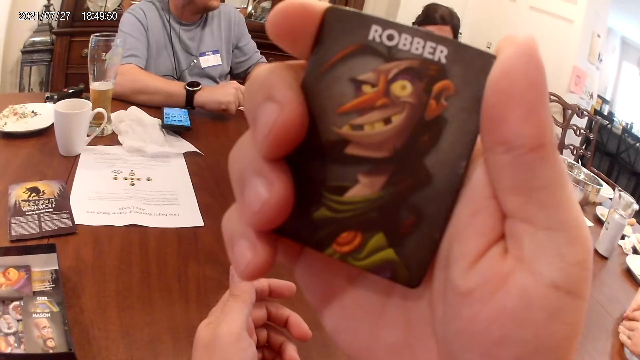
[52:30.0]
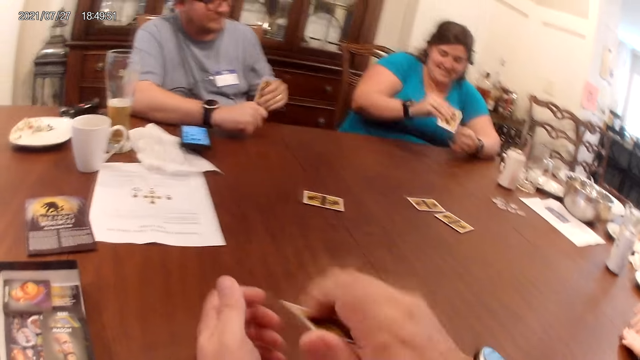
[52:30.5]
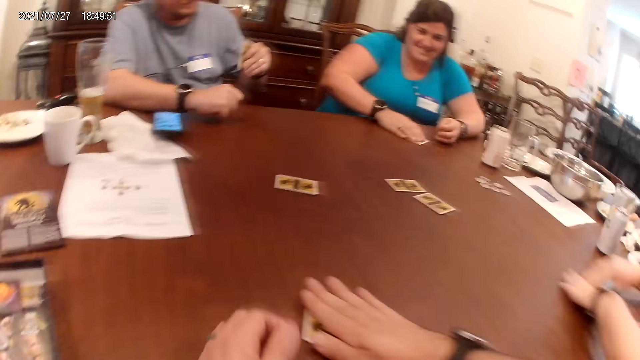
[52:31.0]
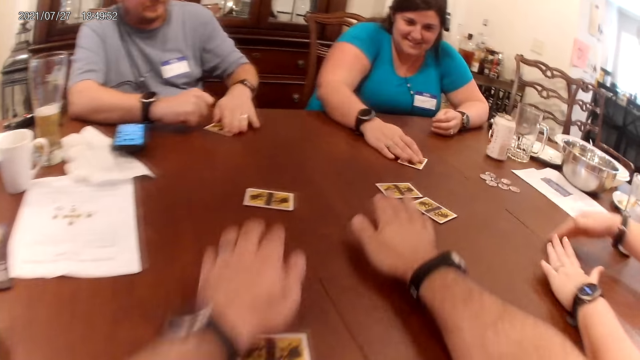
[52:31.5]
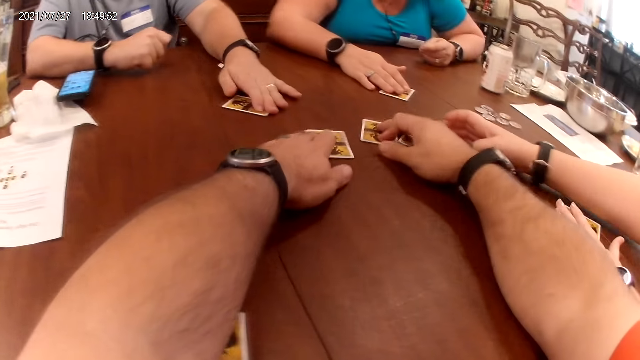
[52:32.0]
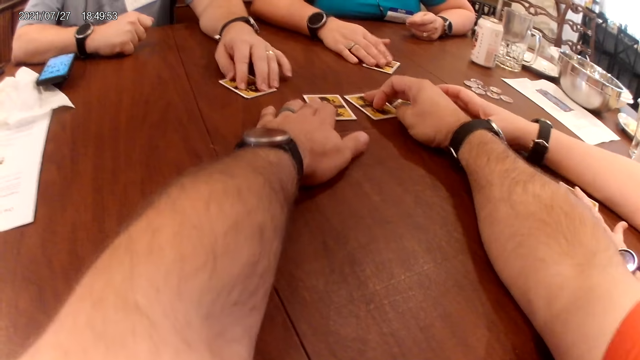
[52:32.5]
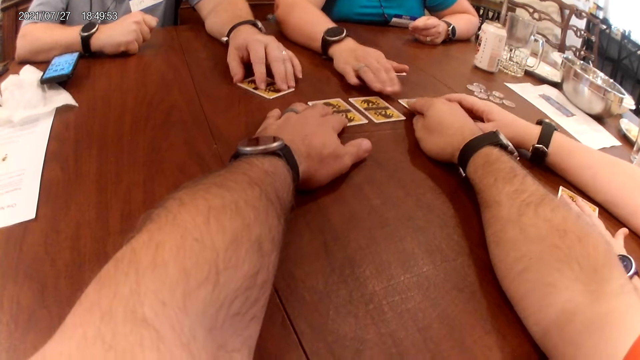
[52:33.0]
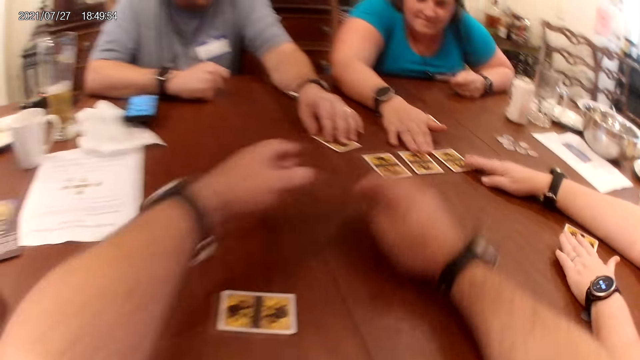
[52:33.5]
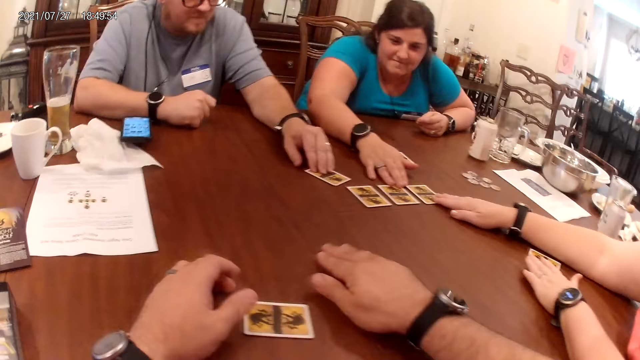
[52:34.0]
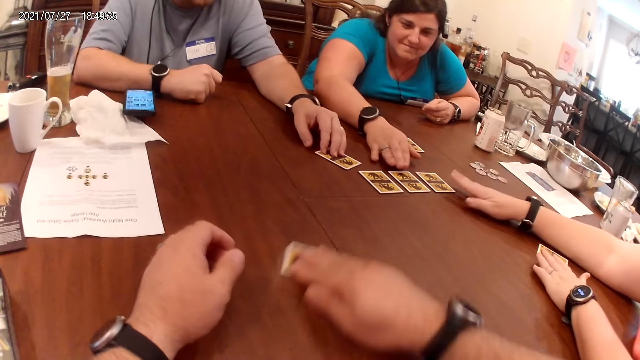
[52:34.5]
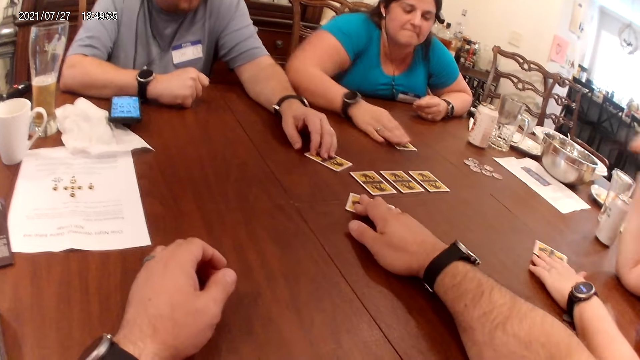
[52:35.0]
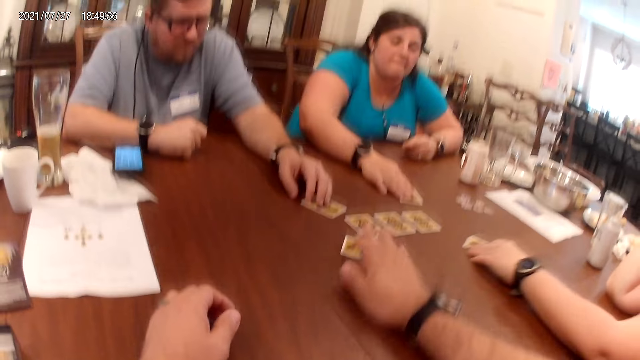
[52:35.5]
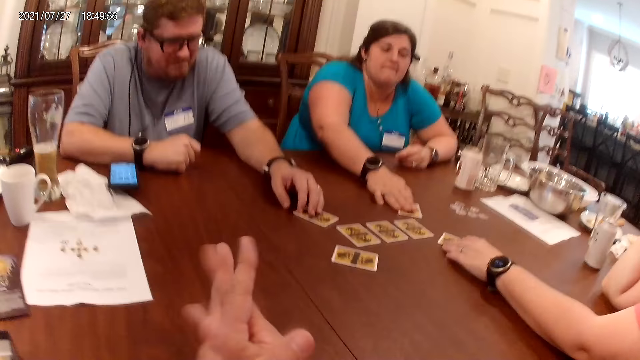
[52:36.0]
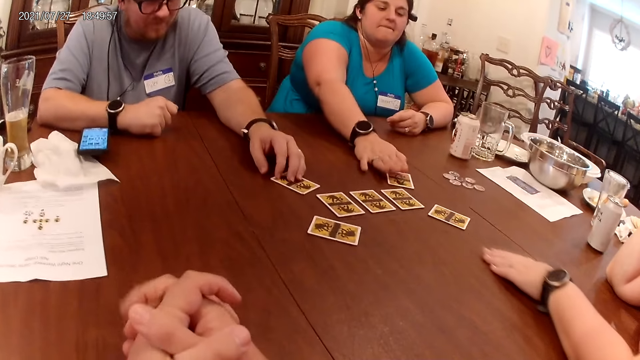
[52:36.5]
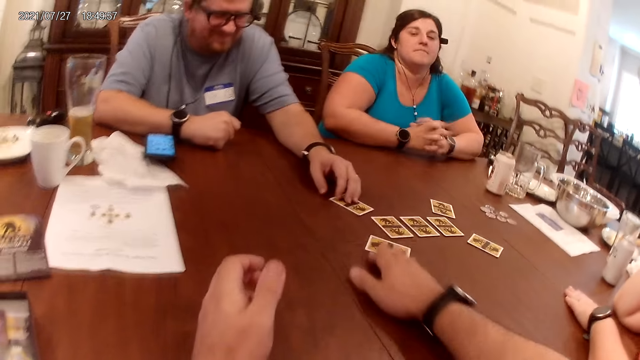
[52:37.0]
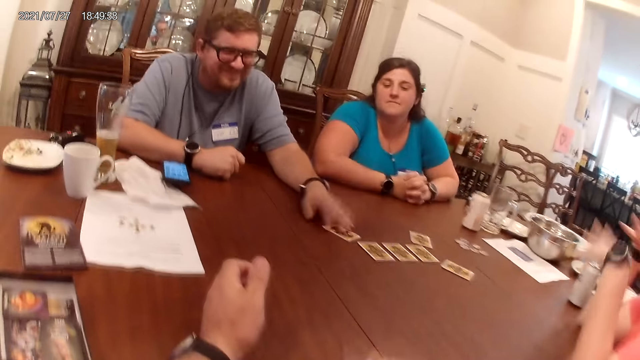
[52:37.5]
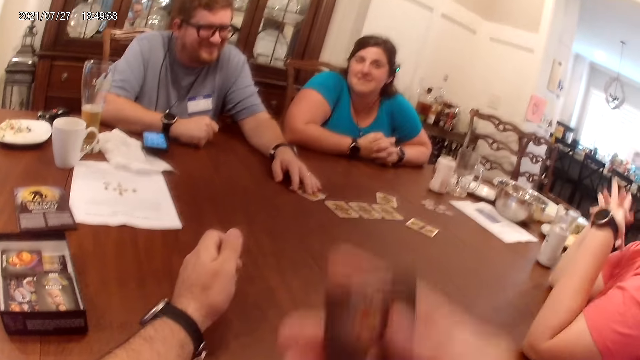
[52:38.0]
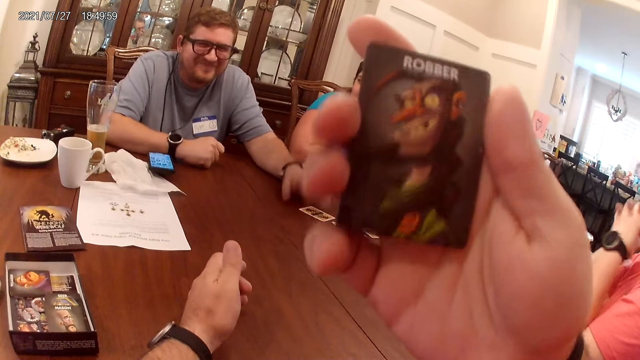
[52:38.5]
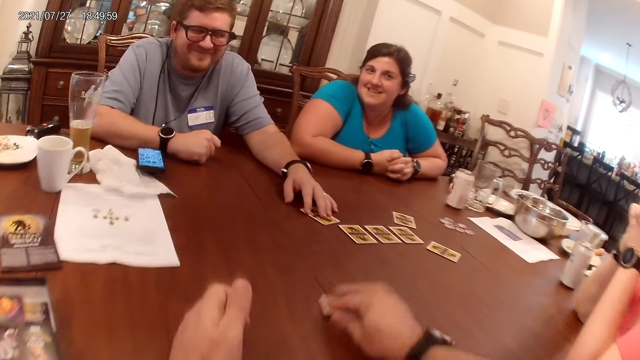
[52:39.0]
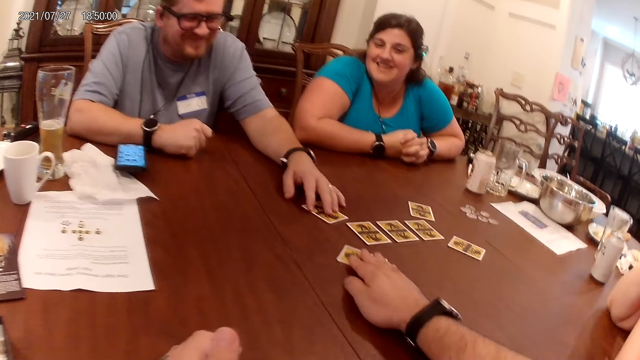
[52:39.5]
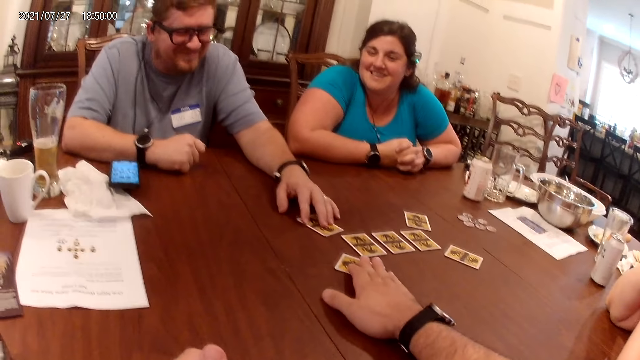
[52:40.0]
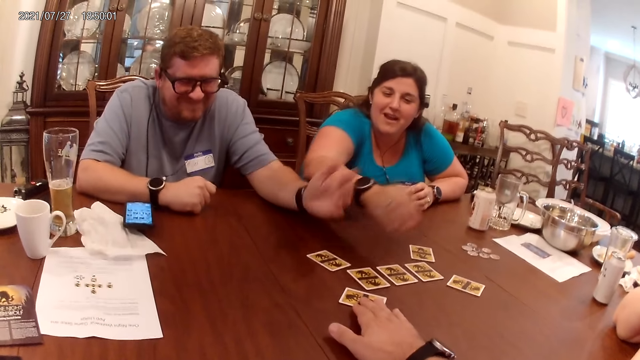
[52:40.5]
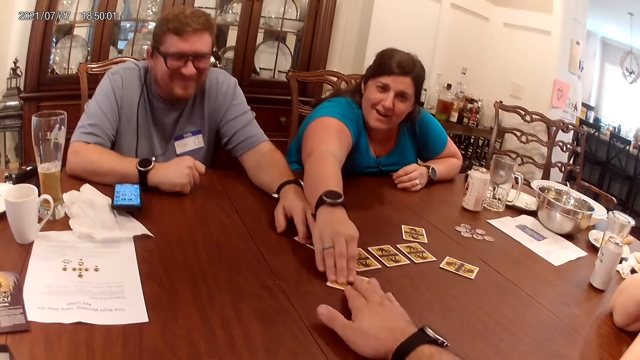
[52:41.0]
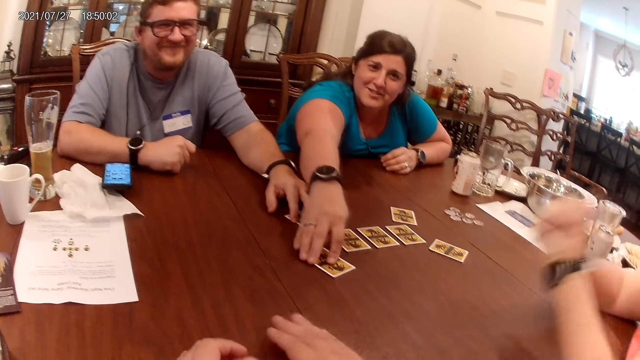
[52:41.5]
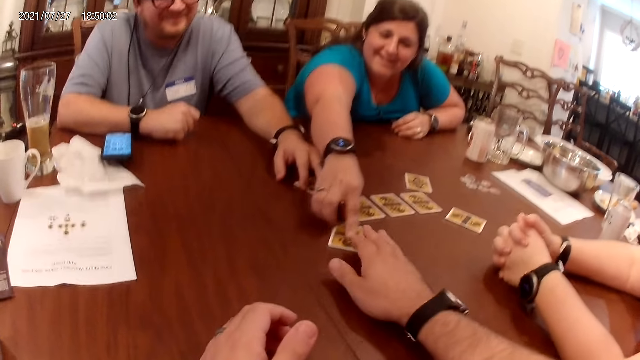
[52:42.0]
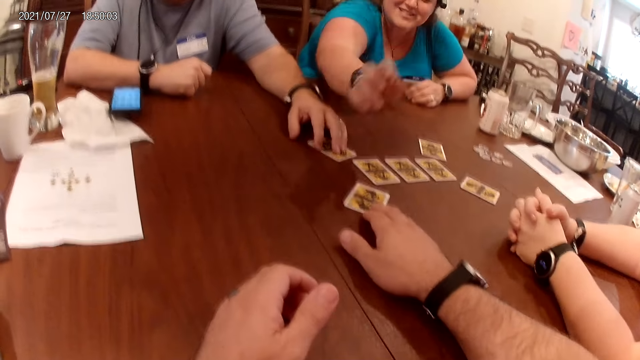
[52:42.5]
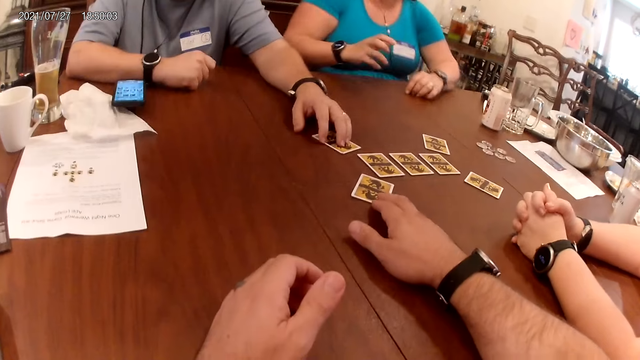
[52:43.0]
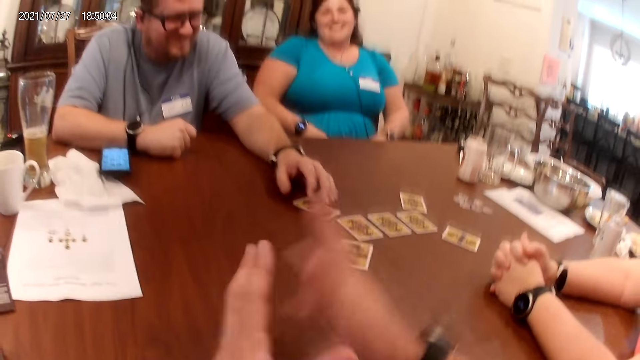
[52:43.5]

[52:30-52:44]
A man picks up a card on the table with his left hand. A woman drops a card in her right hand on the table. Another woman moves the card on the table with both hands. The first woman drops the card in her right hand on the table. The man moves the card in his left hand on the table. The camera wearer touches the card on the table, and arranges some cards on the table with both hands. The first woman touches the card on the table with her right hand. The other woman touches the card on the table with her right hand. The camera wearer moves a card on the table with his right hand, and looks at his card. The first woman moves the card on the table with her right hand. The other woman moves the card on the table with her left hand. The camera wearer picks up the card on the table with his right hand. The man touches the card on the table with his left hand. He does so again. The first woman touches the card on the table. The camera wearer drops the card on the table. The first woman moves the card on the table with her right hand.

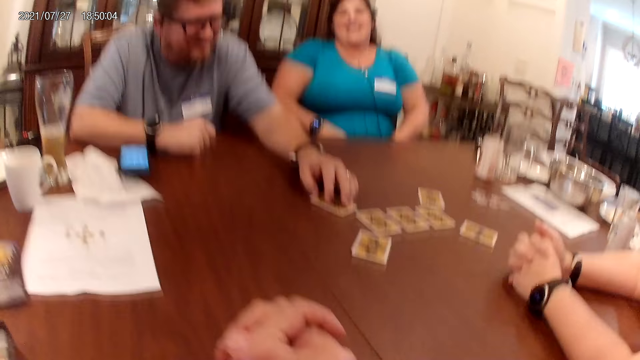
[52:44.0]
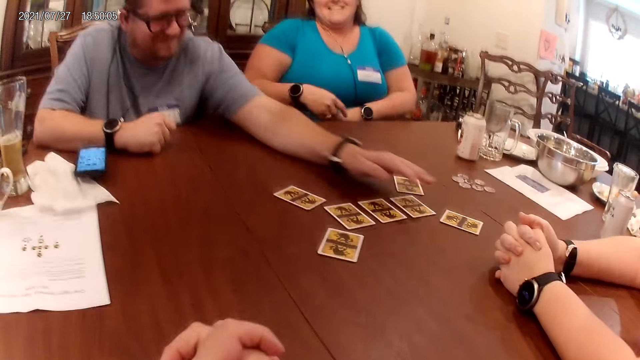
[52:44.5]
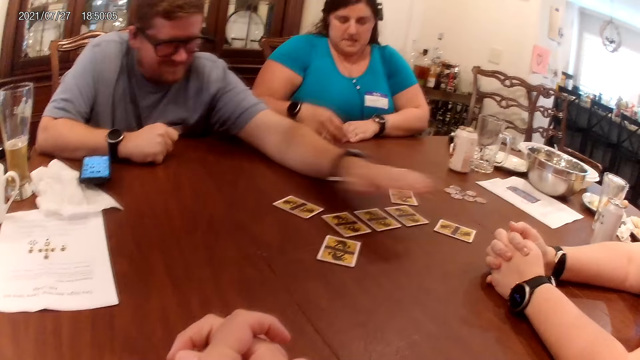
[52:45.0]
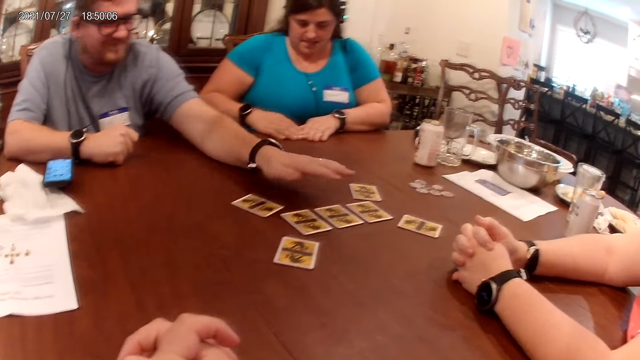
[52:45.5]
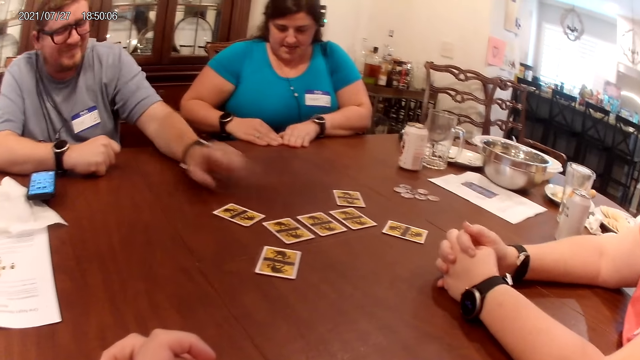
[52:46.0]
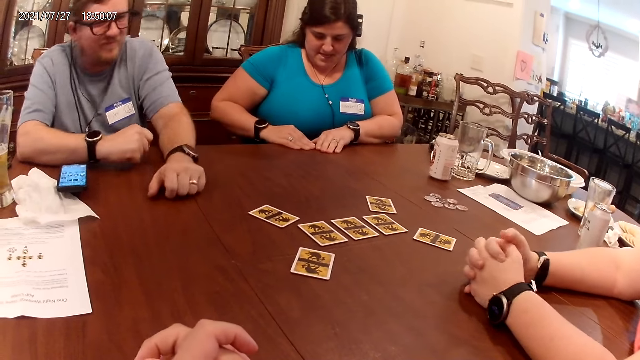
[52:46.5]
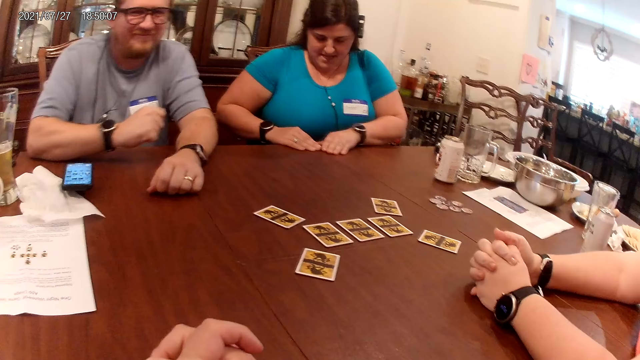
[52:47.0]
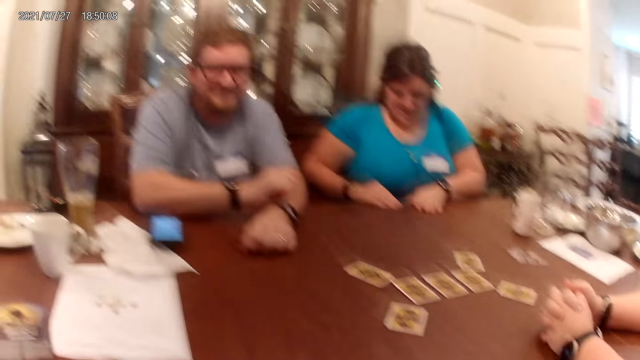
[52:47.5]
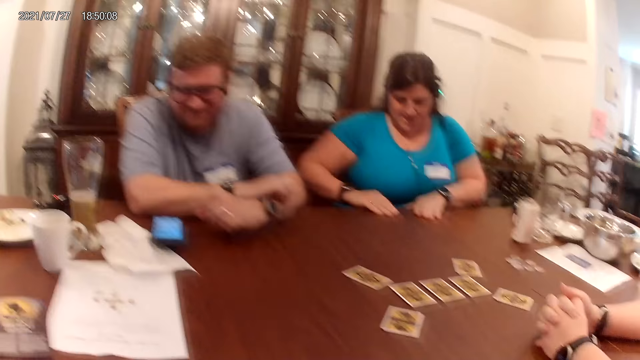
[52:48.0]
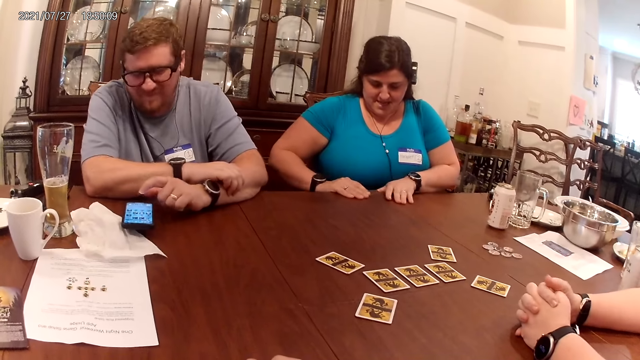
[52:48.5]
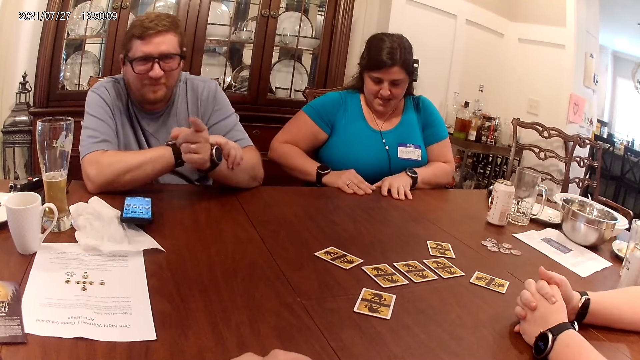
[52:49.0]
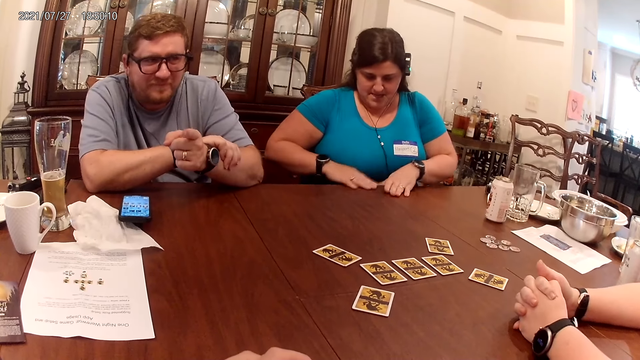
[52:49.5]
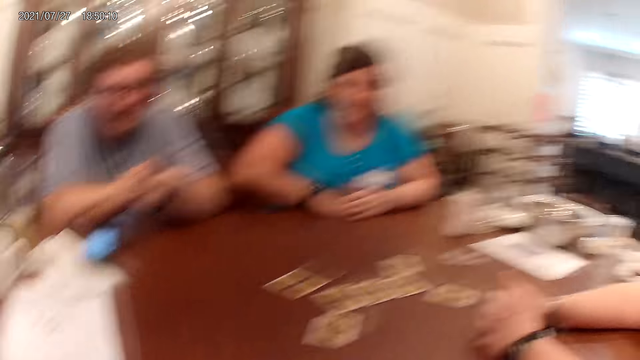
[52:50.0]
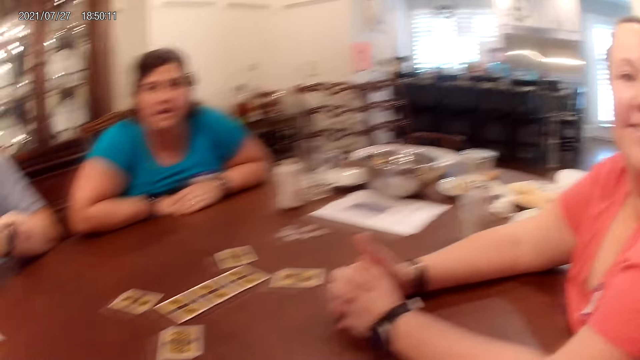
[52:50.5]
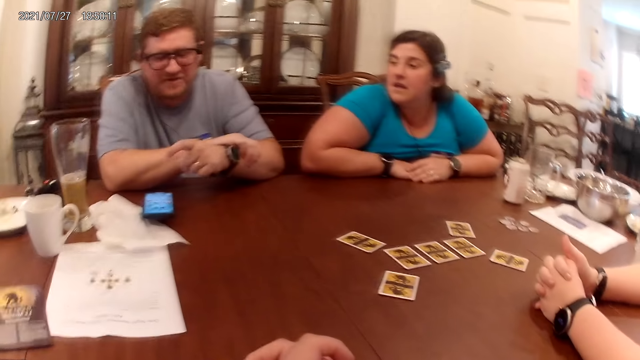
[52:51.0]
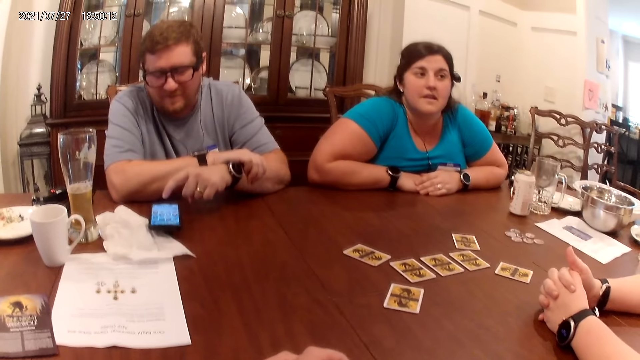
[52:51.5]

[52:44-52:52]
The man touches the card on the table with his left hand. He touches the card again. The man touches his phone.
